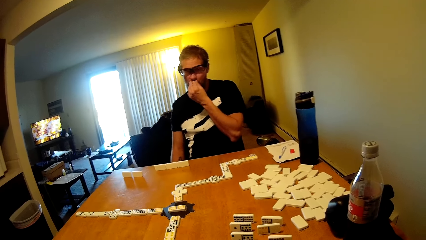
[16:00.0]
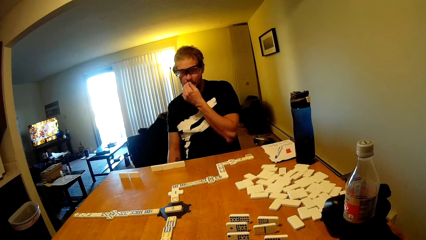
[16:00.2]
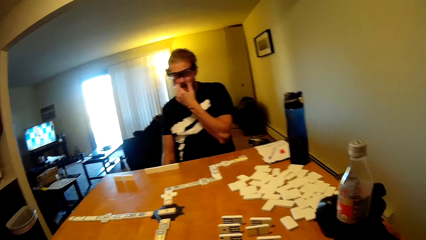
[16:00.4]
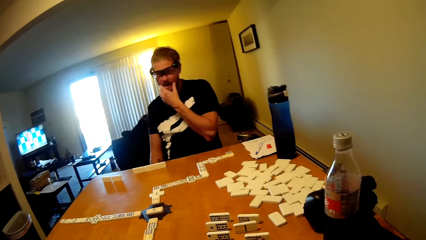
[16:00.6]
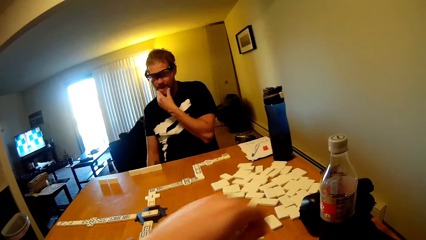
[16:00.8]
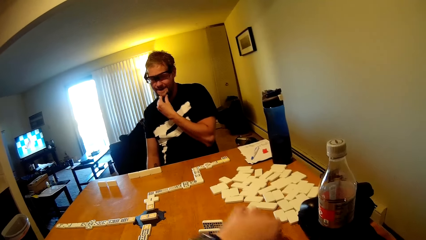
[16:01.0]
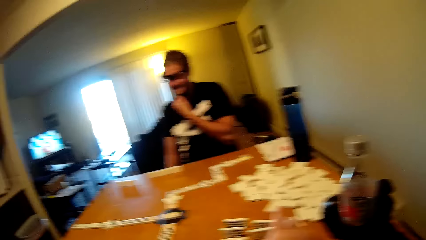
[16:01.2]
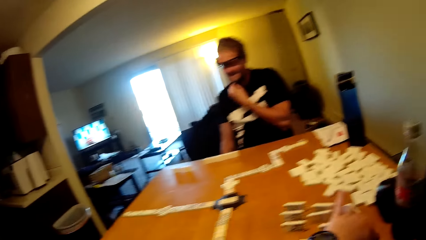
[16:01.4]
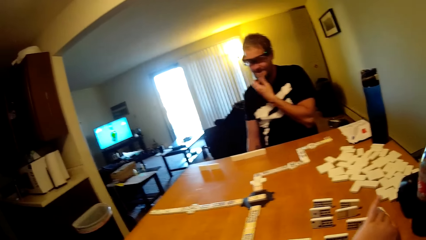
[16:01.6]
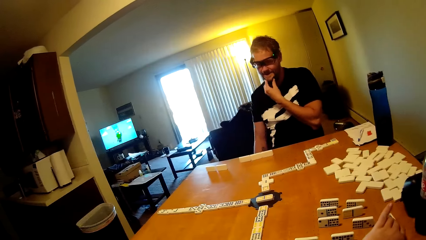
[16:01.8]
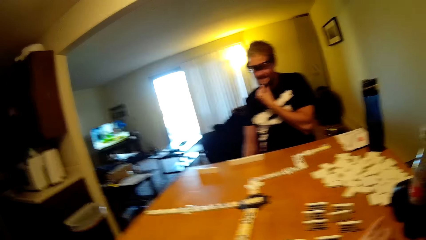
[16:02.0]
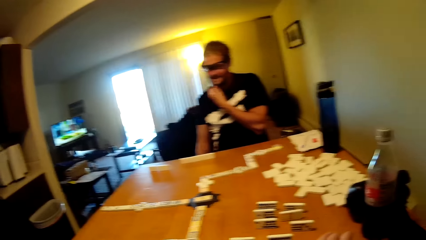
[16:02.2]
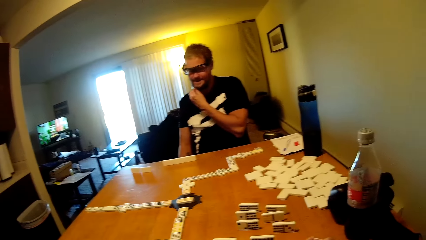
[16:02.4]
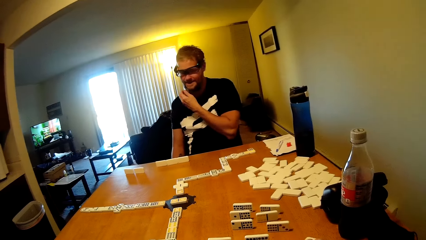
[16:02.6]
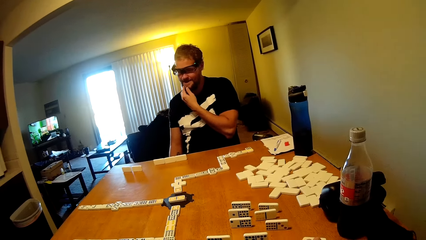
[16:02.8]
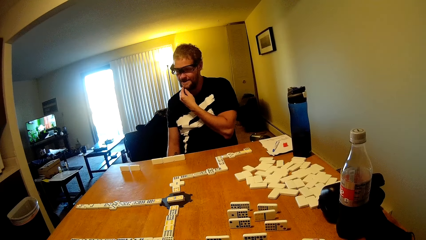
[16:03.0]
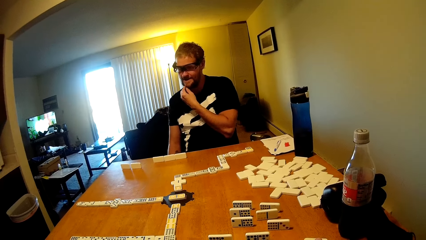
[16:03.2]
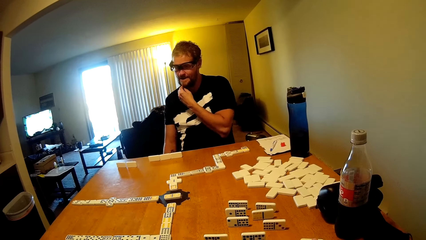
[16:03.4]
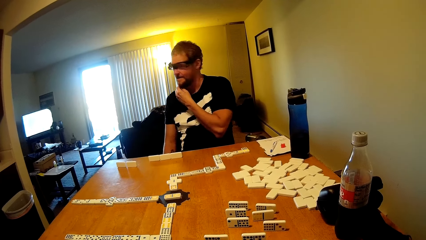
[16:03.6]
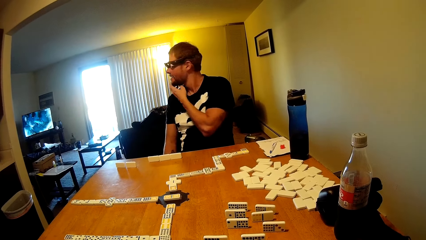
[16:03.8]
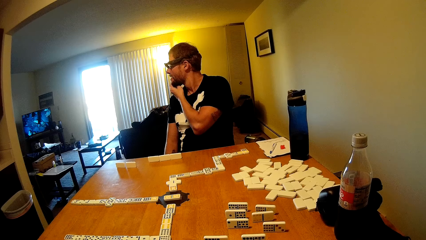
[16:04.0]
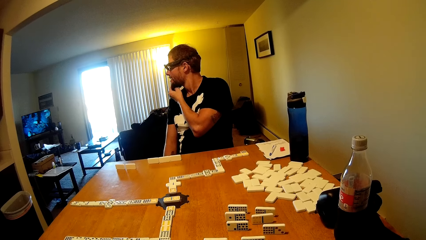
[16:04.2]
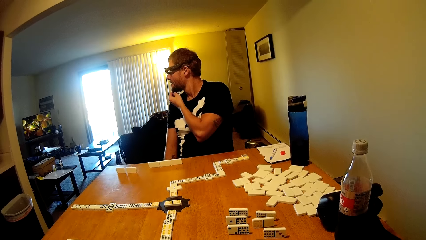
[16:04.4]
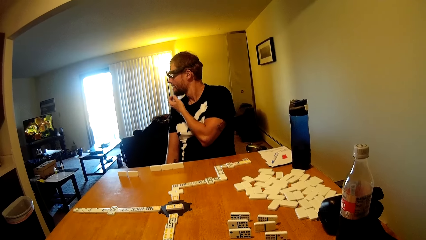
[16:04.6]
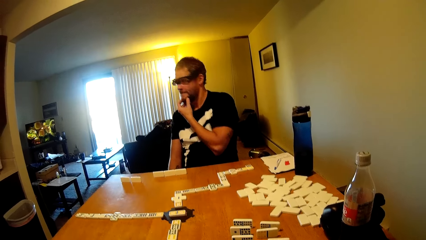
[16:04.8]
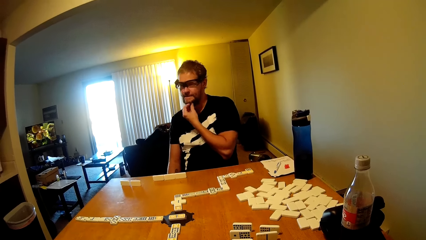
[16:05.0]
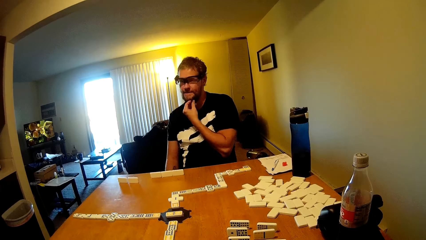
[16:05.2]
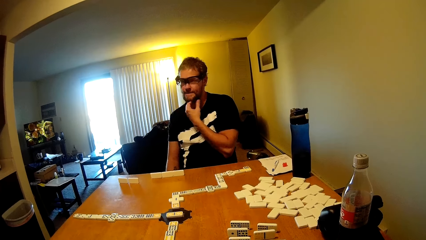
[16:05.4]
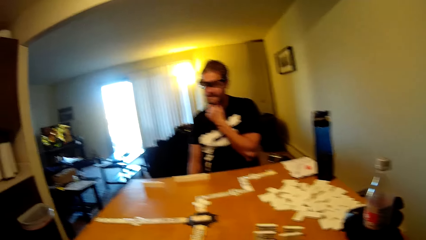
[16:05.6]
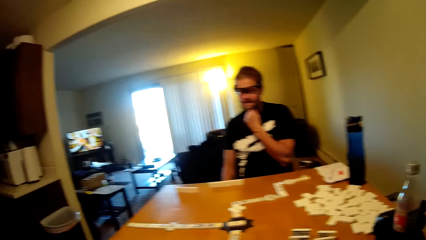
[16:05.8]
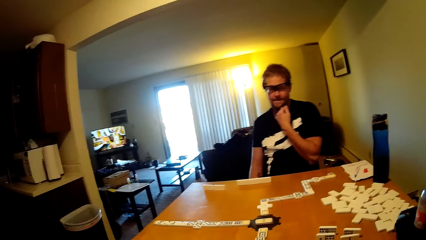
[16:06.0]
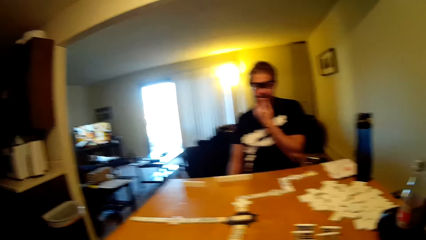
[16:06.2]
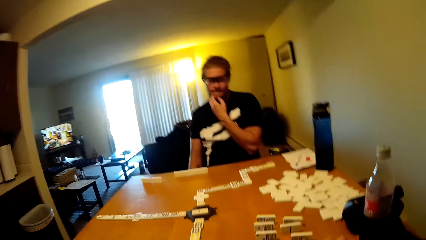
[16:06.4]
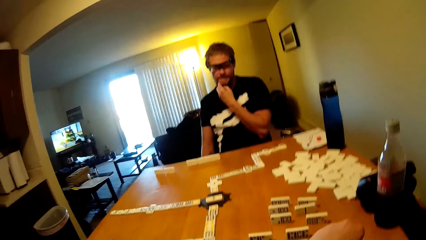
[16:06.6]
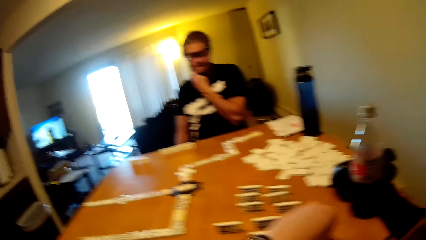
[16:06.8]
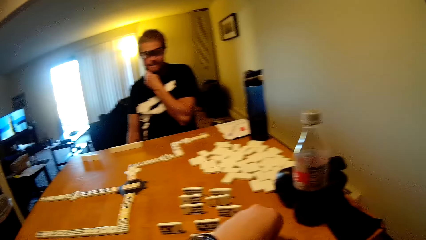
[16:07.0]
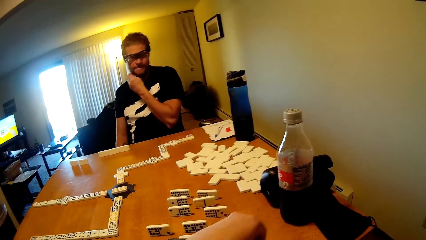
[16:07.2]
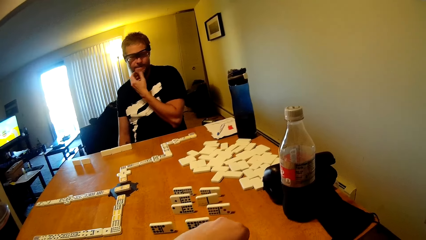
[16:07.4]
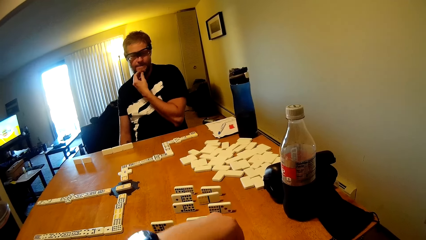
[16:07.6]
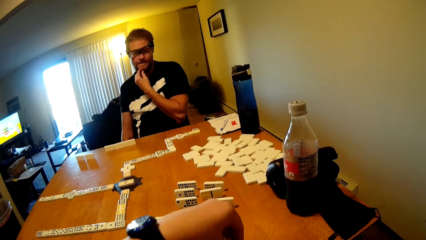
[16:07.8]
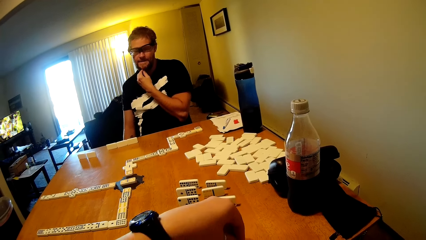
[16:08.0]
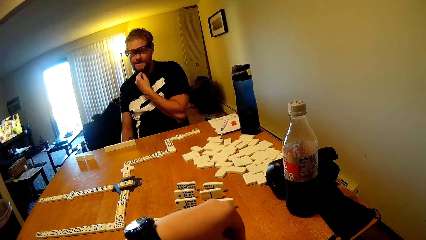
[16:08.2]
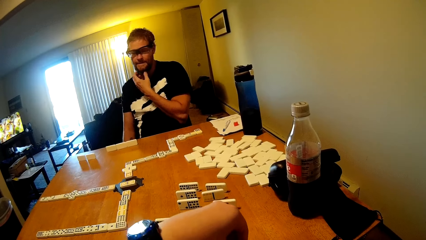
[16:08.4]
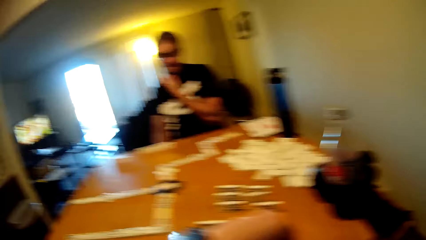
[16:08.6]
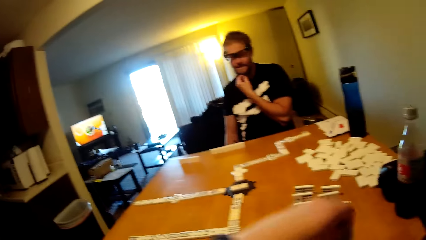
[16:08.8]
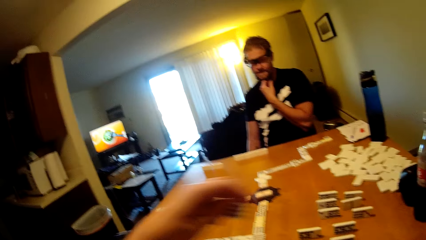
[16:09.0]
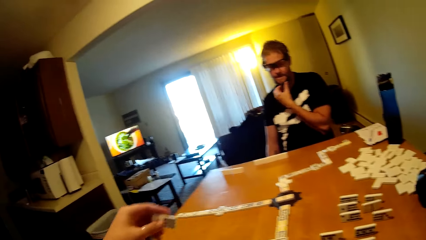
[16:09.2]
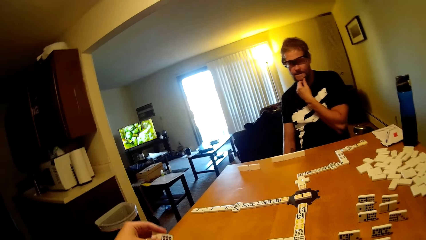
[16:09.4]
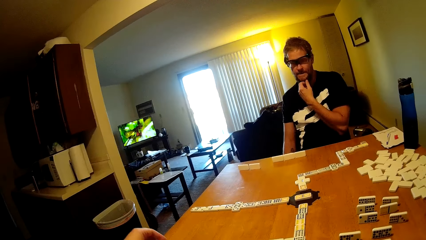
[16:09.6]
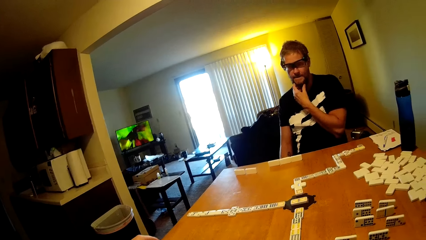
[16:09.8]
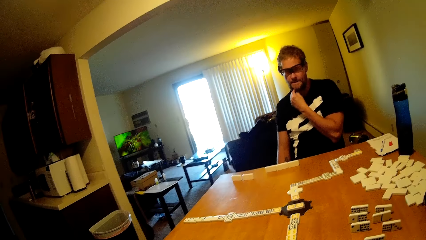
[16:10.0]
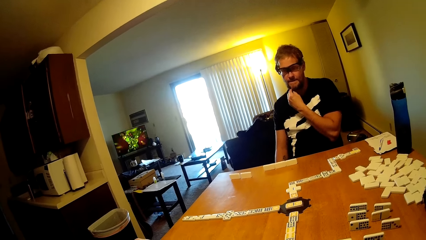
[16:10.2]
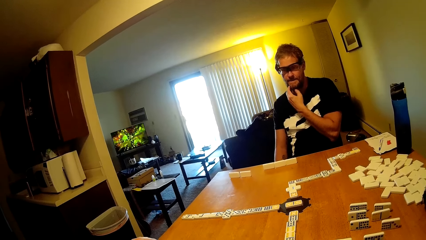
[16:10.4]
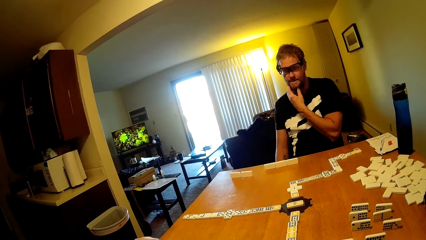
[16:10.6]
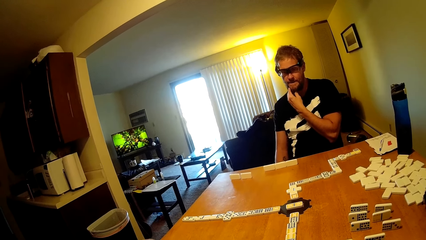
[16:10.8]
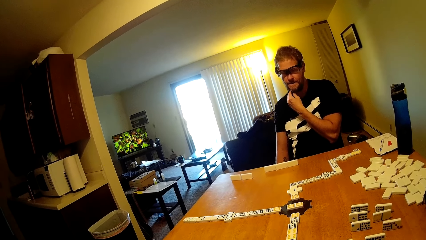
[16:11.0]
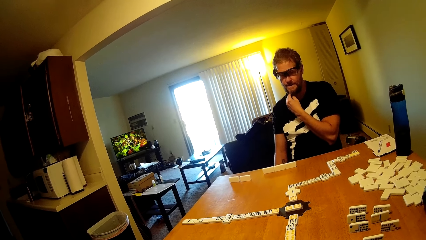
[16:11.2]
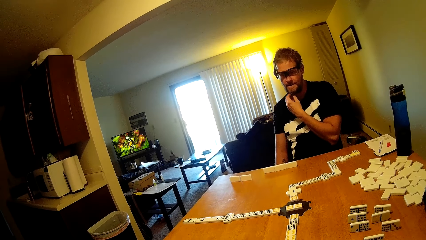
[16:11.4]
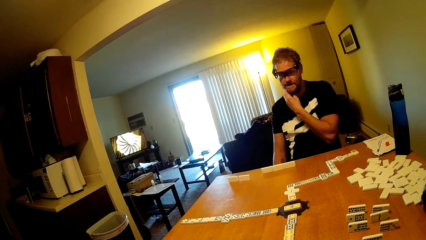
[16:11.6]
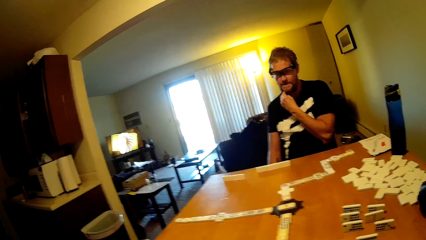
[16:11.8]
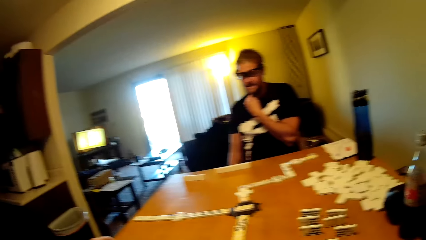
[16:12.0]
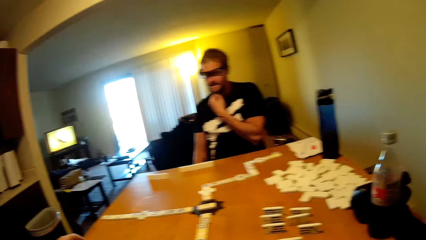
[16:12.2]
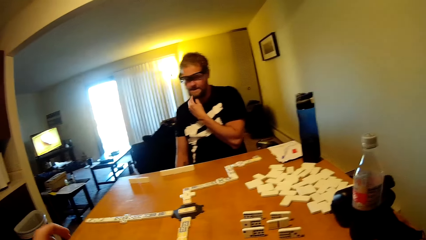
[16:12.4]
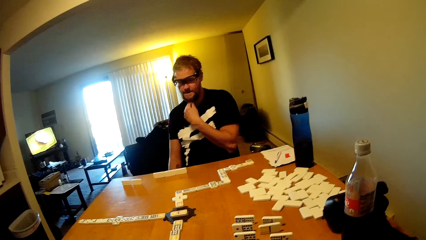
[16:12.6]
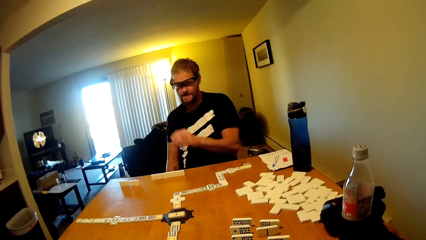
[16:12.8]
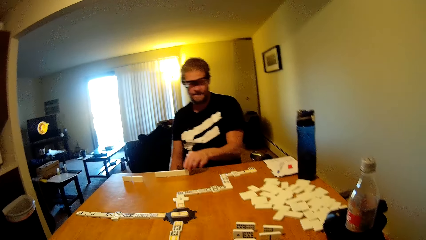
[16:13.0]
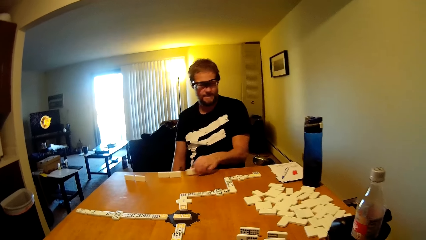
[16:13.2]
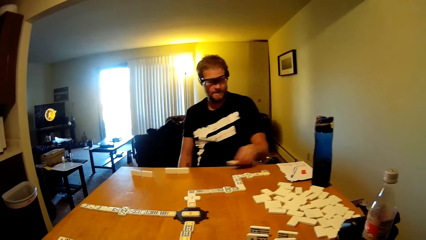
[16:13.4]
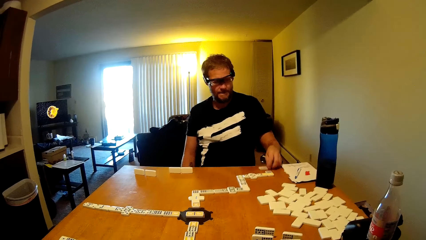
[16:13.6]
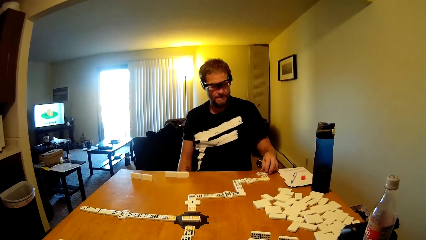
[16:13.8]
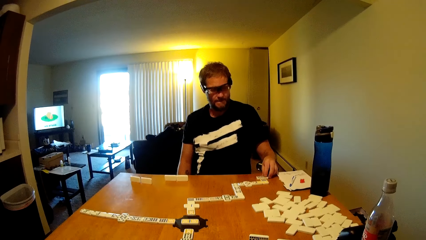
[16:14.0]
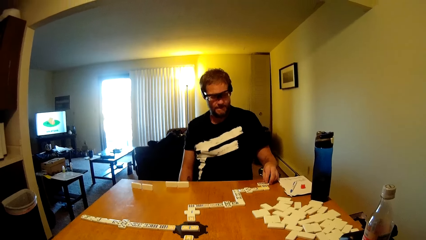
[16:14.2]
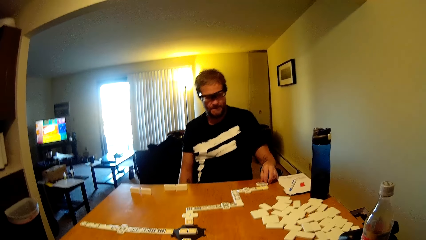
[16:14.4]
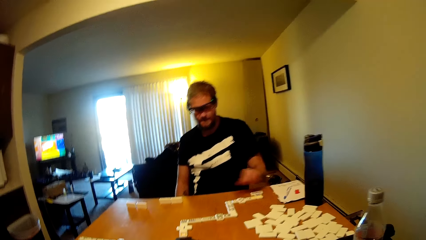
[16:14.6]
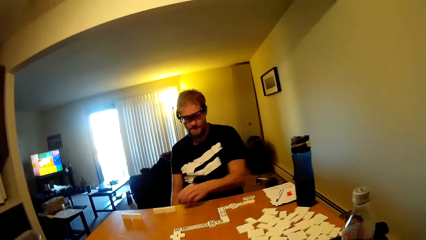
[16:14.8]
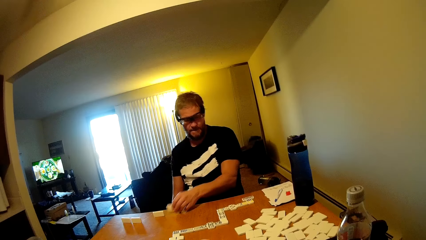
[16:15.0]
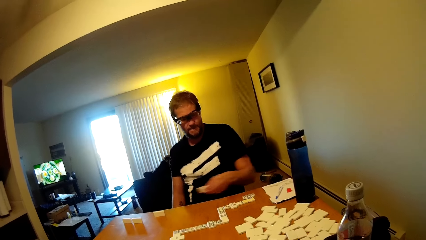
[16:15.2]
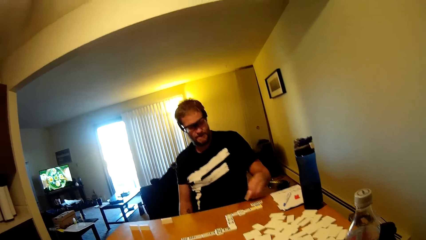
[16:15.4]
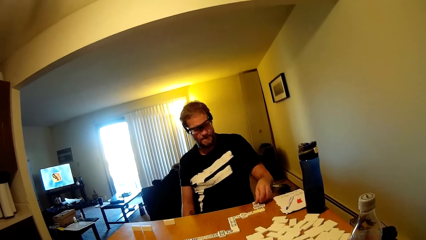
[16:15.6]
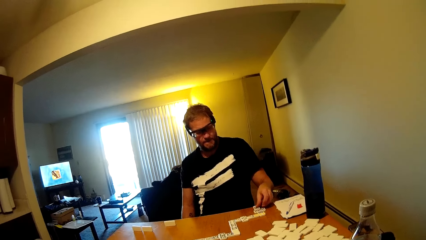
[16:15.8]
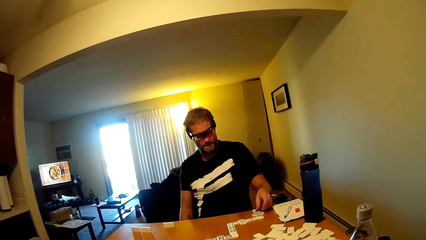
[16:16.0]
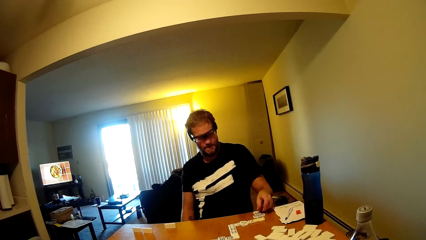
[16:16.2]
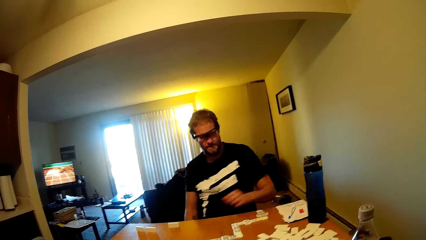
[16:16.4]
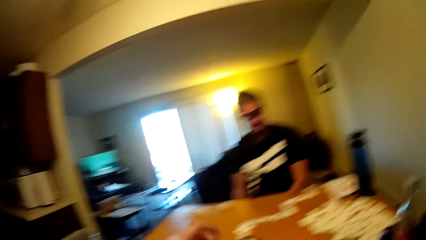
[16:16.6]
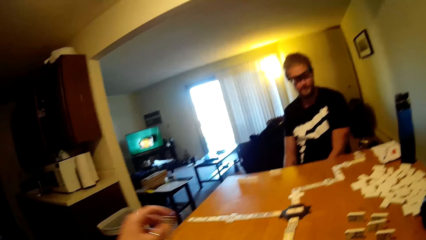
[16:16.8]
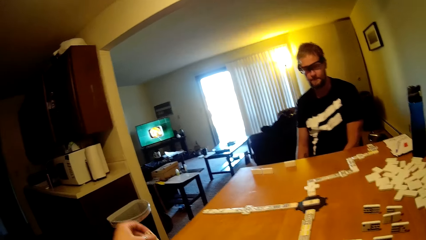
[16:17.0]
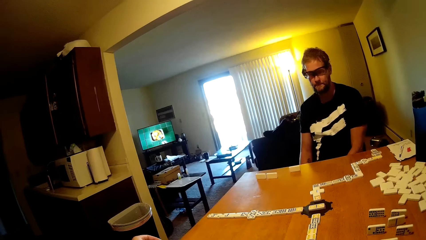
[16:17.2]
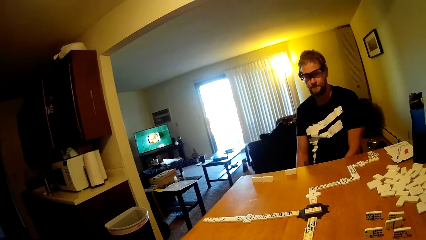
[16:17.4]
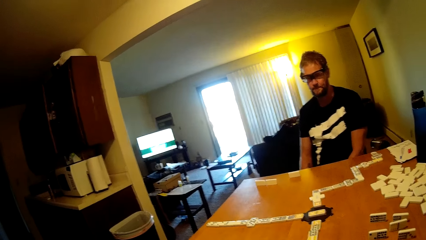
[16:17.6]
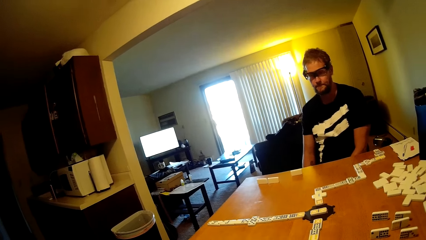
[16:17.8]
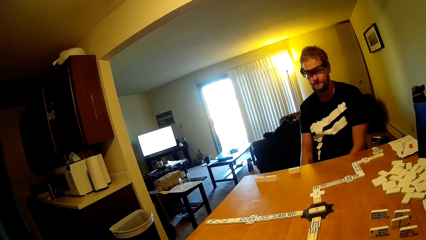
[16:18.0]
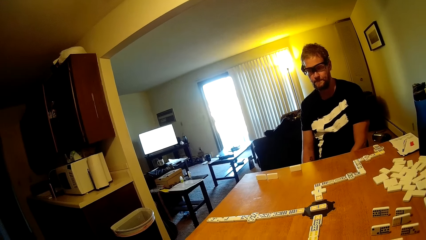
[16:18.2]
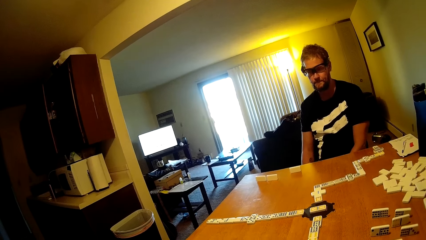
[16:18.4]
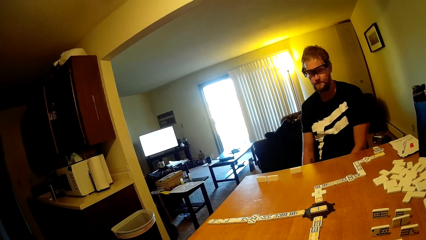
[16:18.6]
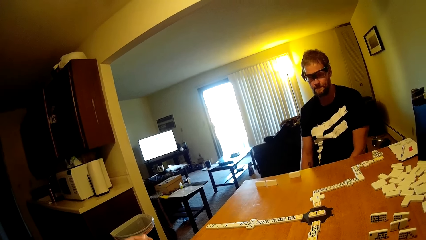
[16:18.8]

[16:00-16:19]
The camera wearer plays a dominoes game and takes a dominoes card. A man looks at the television. The camera wearer takes the dominoes card and puts the dominoes card down. The man plays the dominoes game and takes the dominoes card. The camera wearer takes the dominoes card. The man puts the dominoes card down, takes the dominoes card and puts the dominoes card down. The camera wearer puts the dominoes card down.
